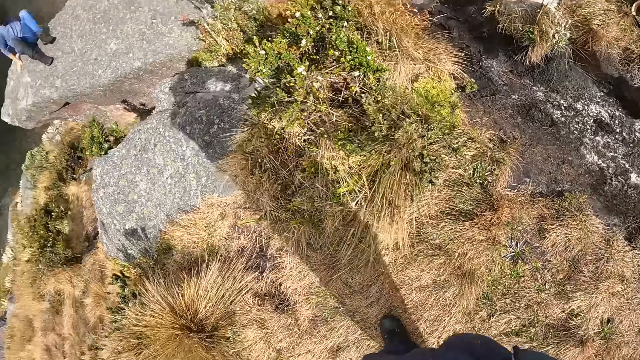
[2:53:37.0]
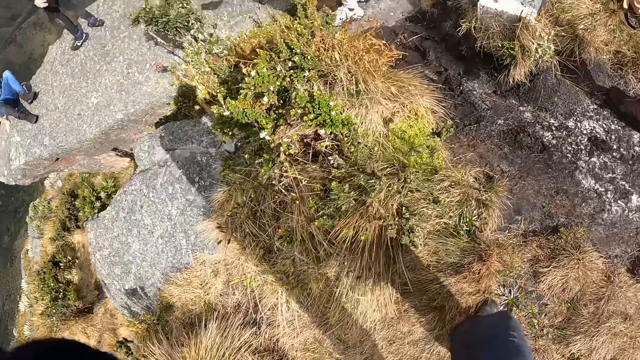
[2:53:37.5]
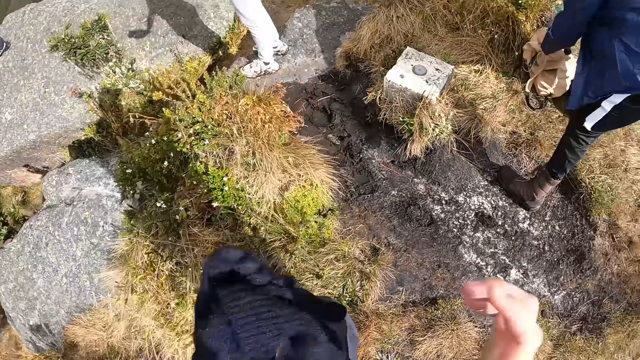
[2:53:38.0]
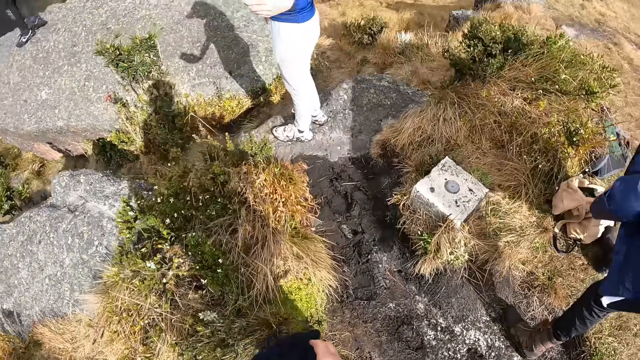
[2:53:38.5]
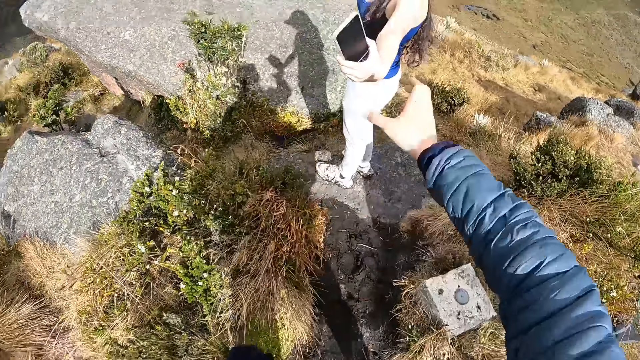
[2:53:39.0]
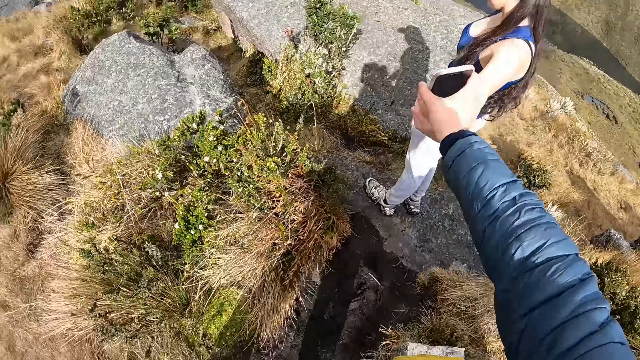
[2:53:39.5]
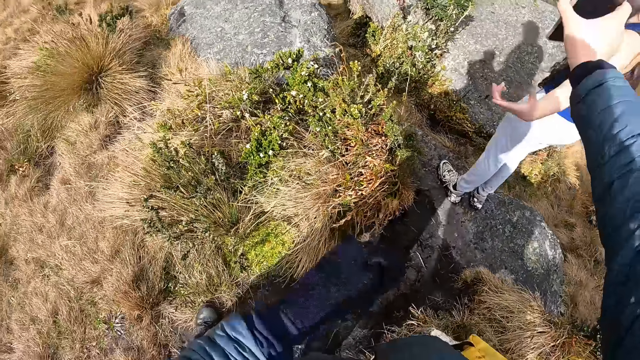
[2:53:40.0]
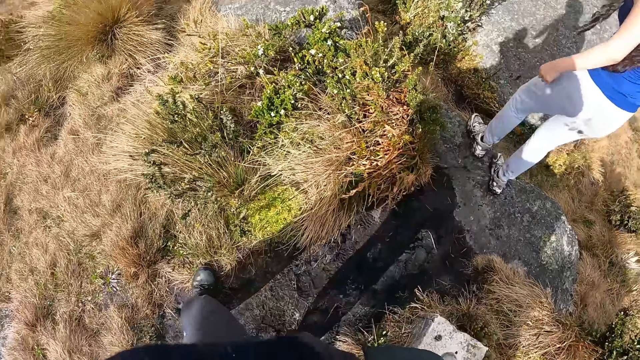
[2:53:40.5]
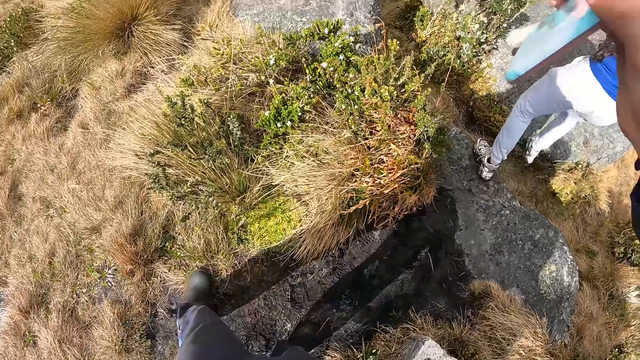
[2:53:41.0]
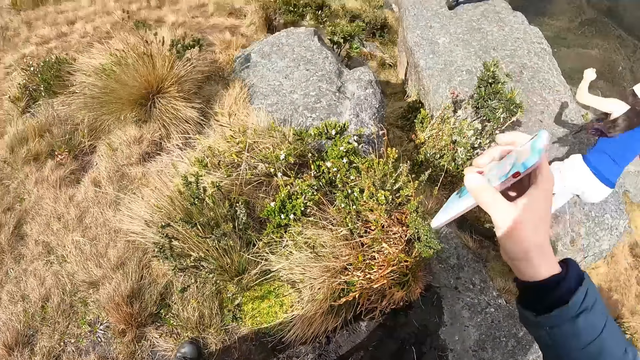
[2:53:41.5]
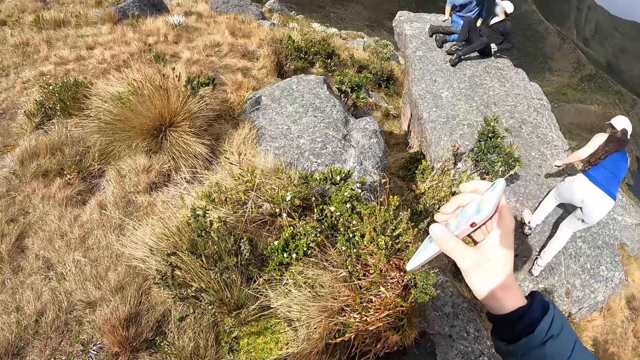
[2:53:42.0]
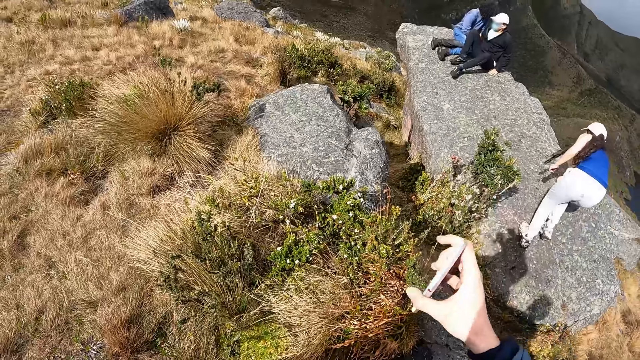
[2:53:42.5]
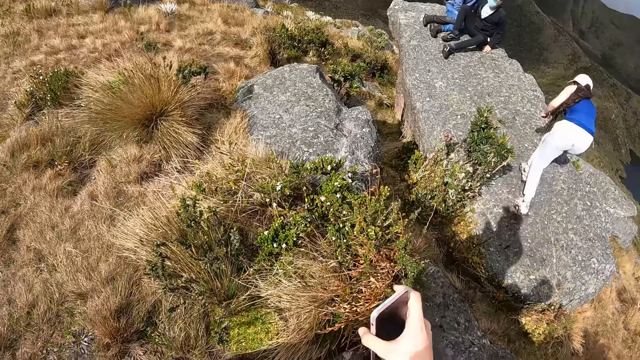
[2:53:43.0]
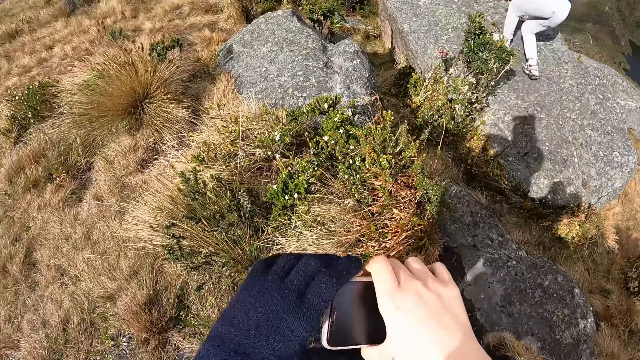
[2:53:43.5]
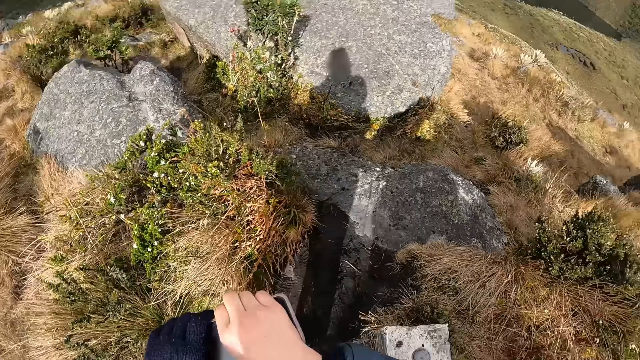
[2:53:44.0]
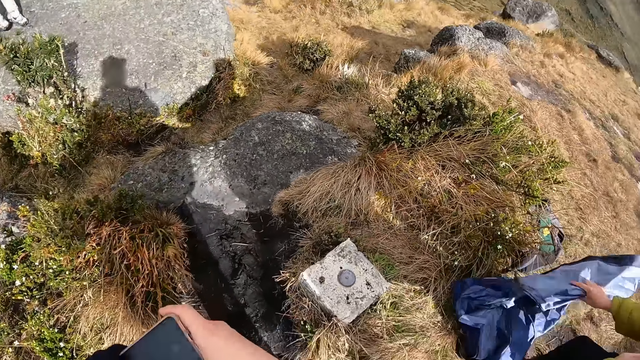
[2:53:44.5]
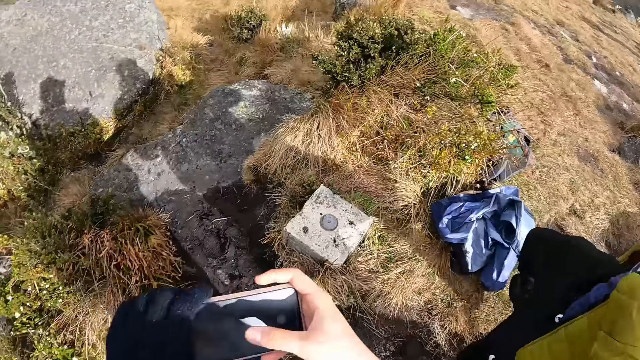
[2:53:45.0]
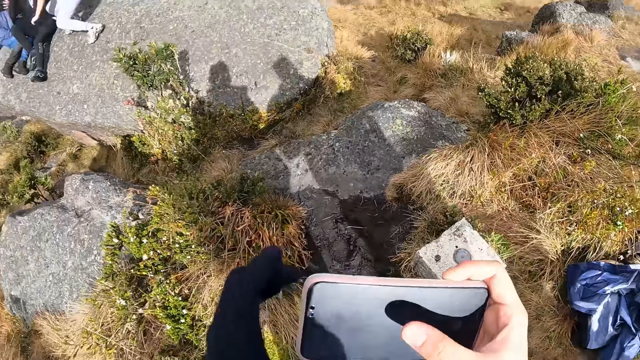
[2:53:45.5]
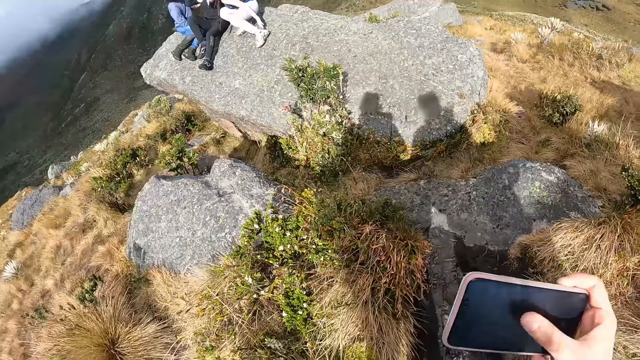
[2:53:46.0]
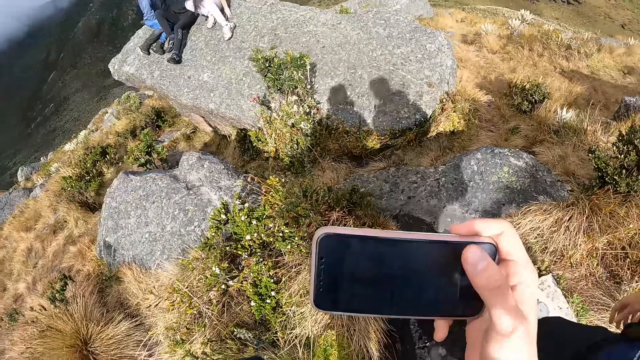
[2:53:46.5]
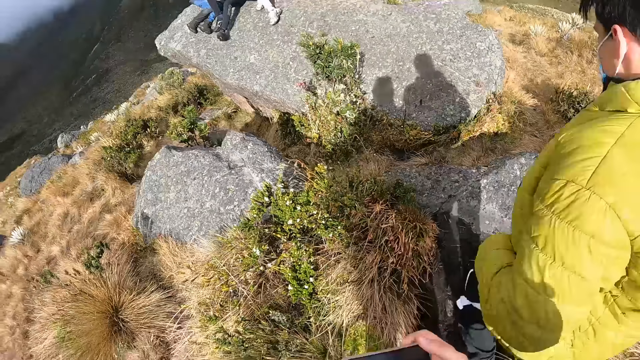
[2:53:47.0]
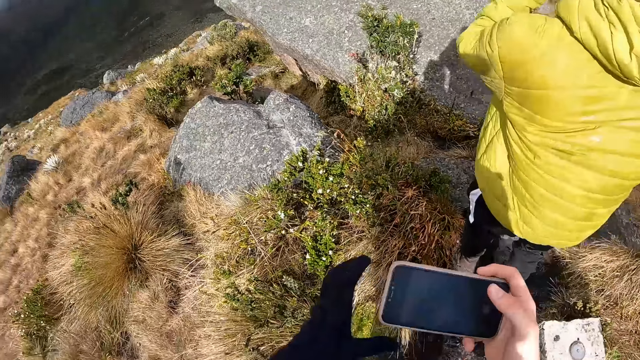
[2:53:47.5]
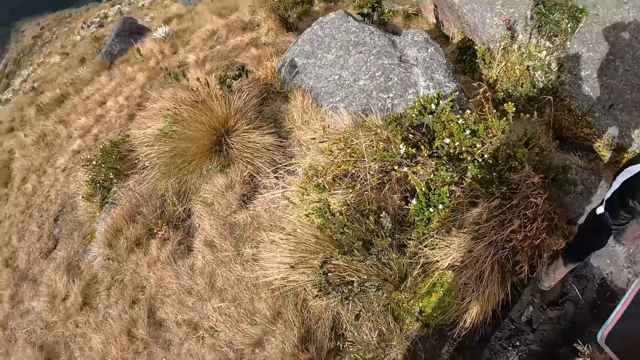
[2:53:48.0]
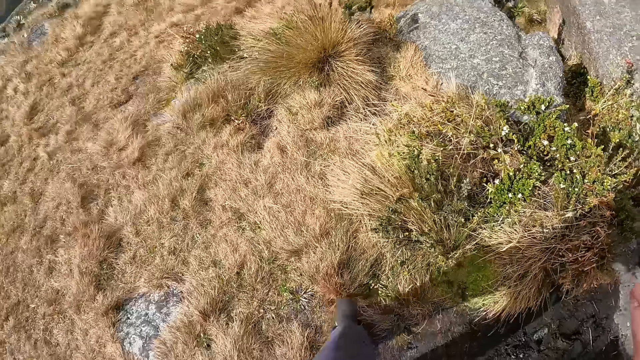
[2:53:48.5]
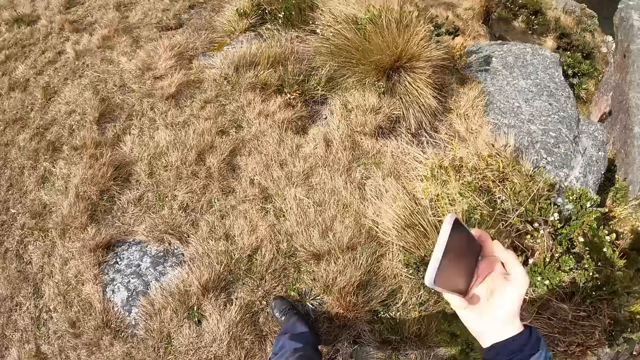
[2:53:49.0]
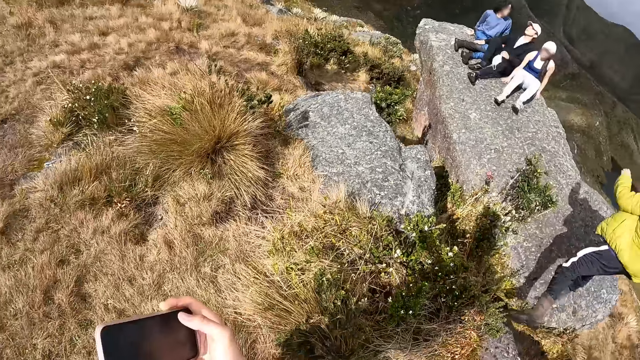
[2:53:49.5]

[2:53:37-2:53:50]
The camera wearer walks around and picks up a woman's phone. The woman hands over the phone to the camera wearer. They look at the phone and turn around the hill. They use the woman's phone, look at the phone and look around the hill.

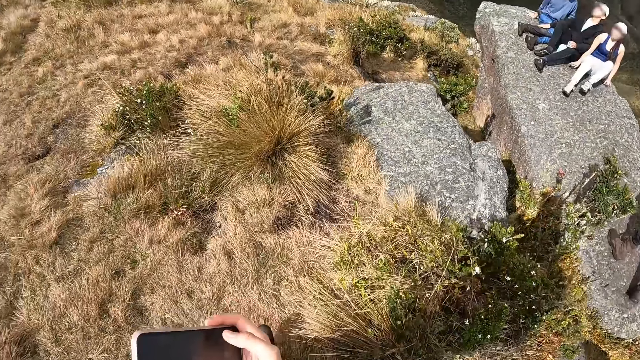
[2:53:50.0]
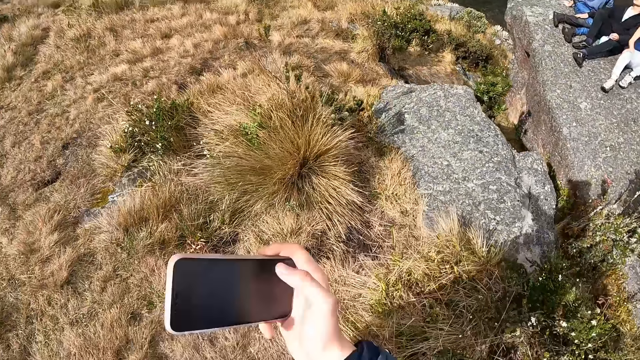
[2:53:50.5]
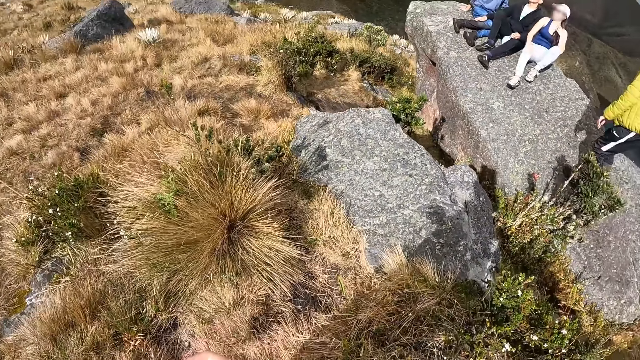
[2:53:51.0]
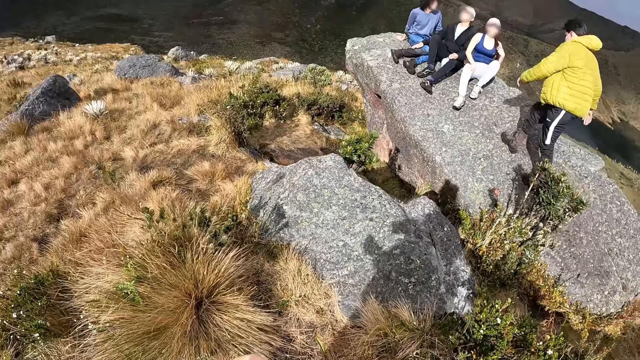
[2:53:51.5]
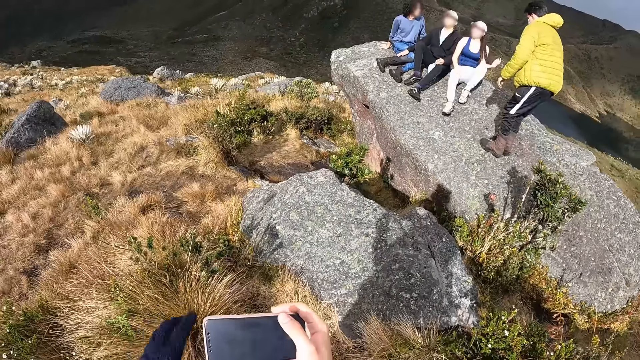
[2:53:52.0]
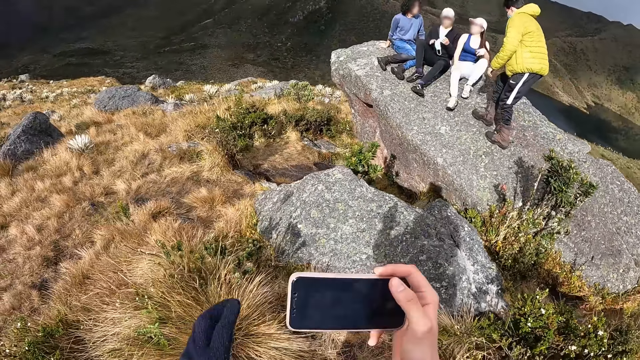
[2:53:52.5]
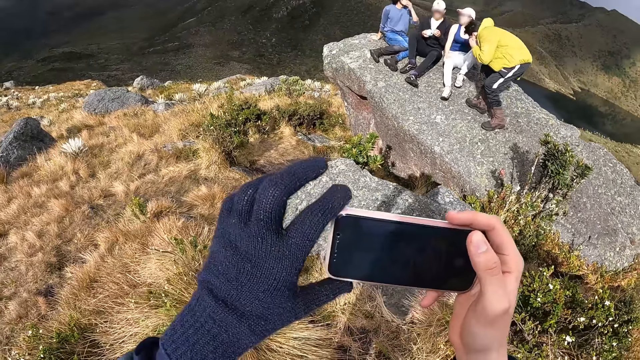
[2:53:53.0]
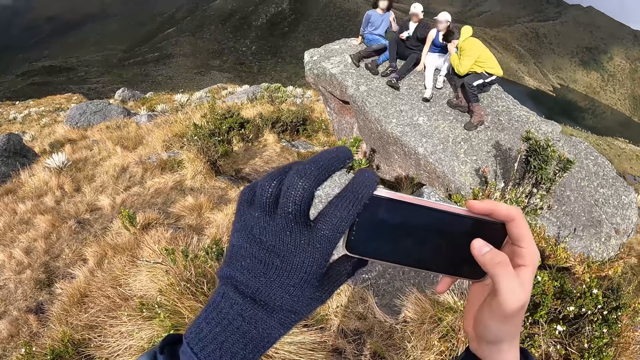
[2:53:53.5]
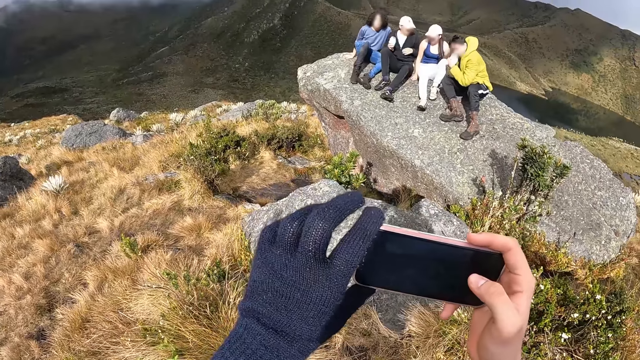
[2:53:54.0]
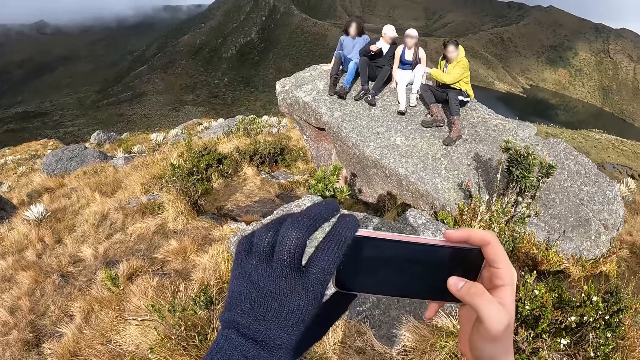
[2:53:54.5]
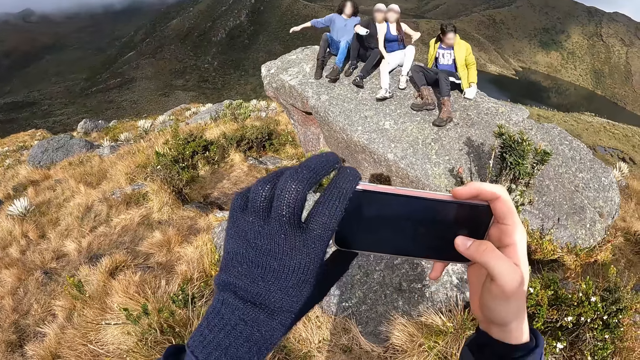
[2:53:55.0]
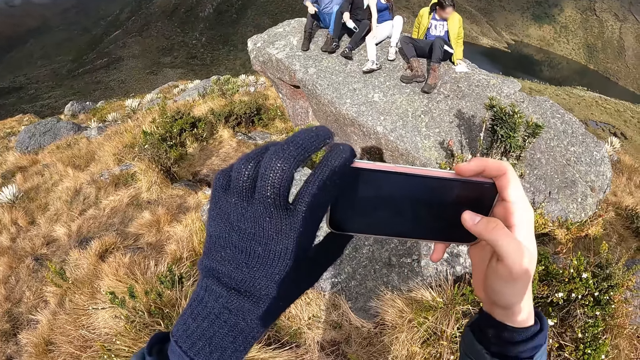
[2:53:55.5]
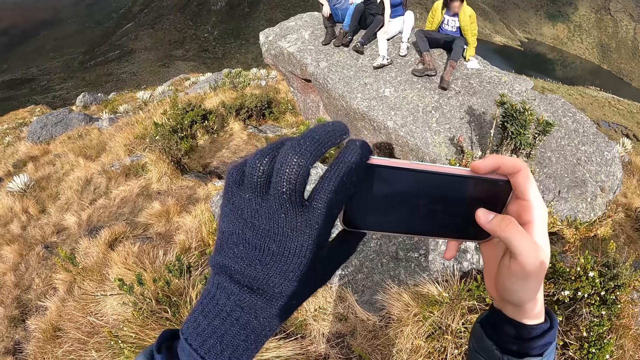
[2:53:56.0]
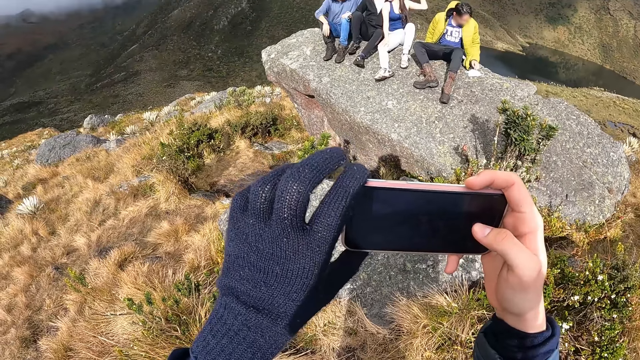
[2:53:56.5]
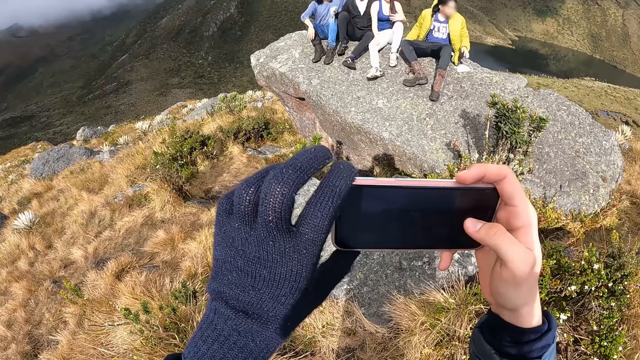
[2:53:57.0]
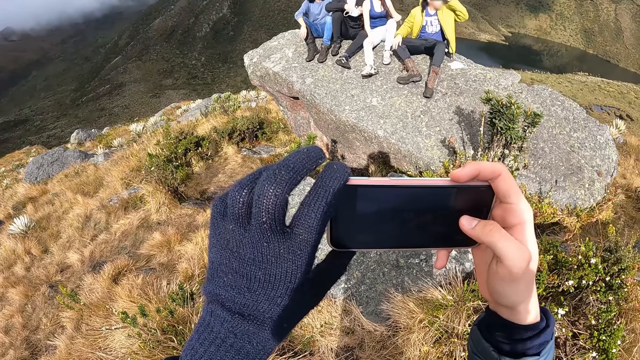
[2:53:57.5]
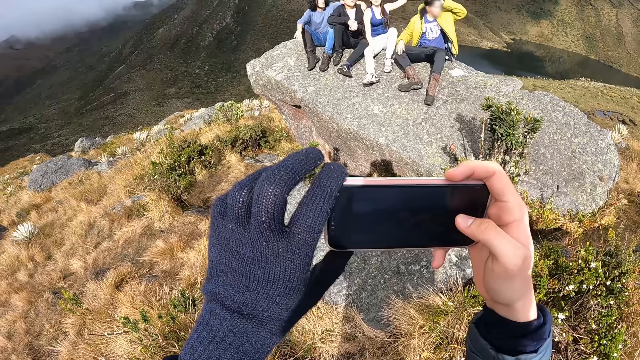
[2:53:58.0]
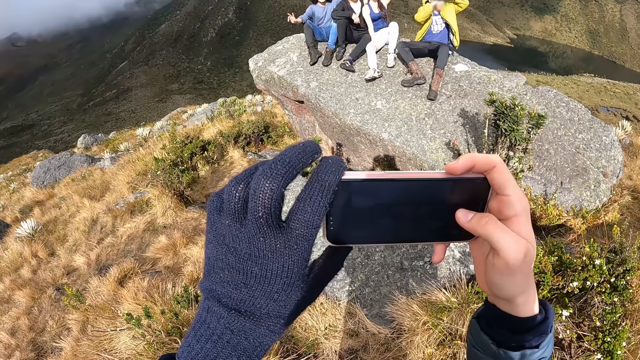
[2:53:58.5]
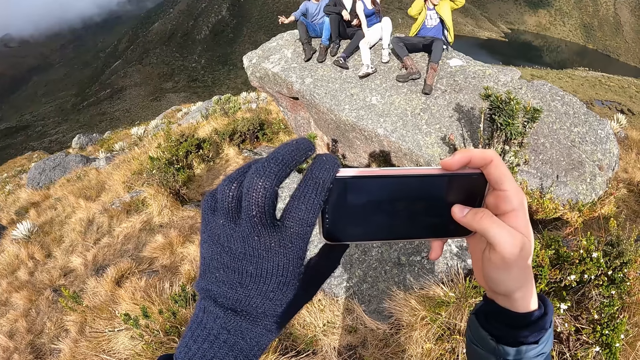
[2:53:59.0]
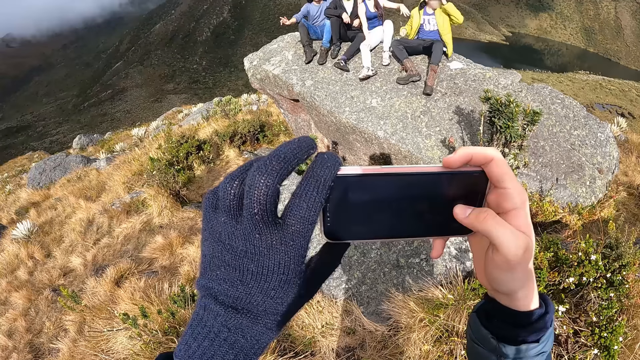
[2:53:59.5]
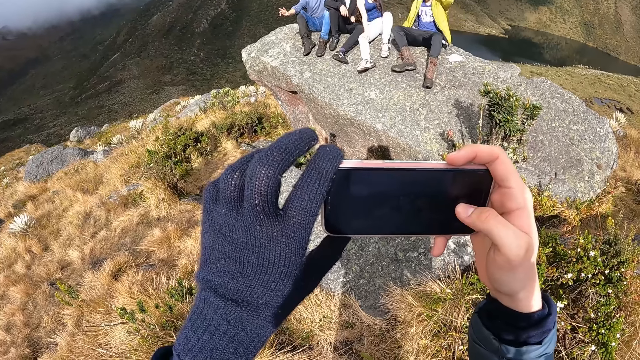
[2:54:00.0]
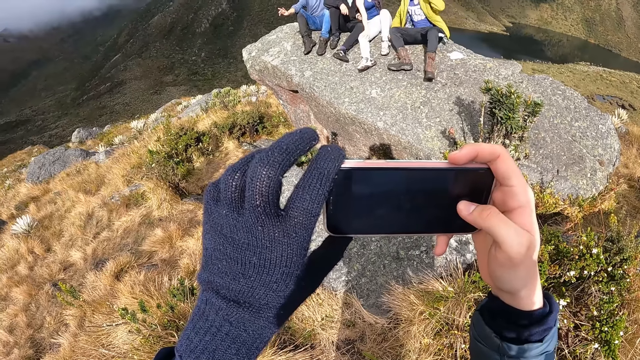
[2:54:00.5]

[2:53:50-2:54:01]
The camera wearer walks on the hill. They take a friend's photo with the phone.
